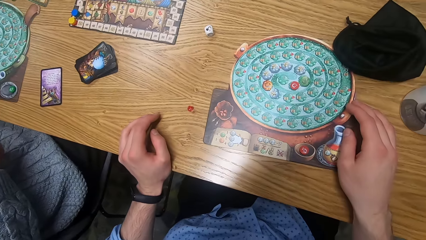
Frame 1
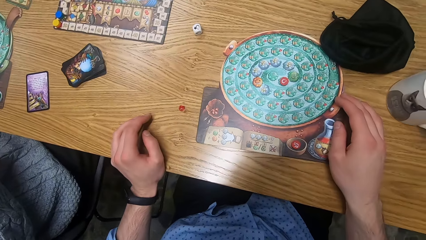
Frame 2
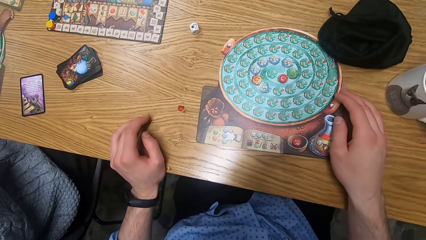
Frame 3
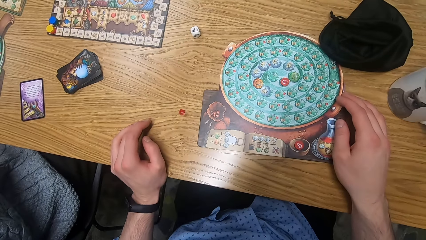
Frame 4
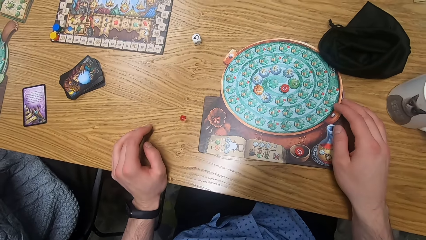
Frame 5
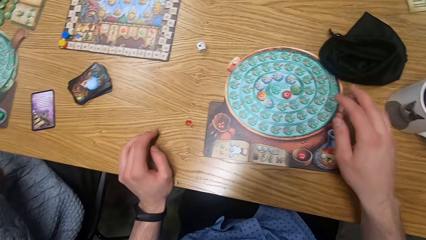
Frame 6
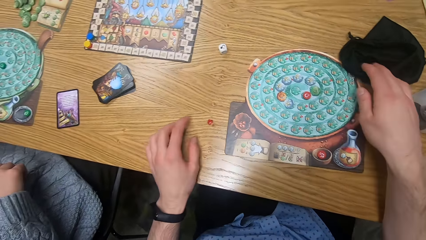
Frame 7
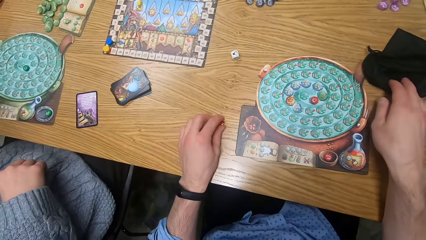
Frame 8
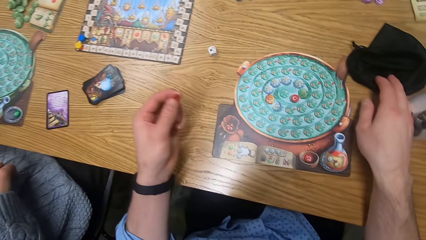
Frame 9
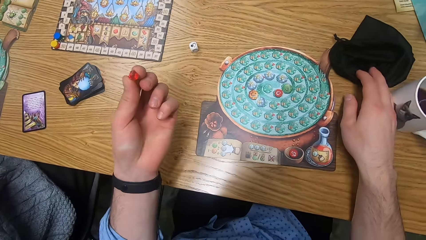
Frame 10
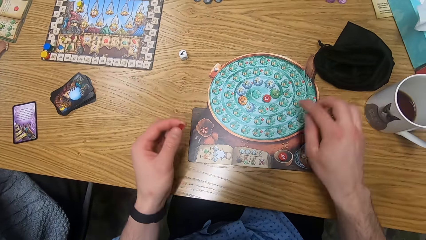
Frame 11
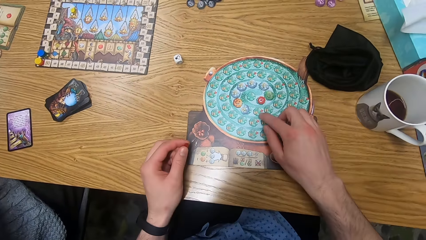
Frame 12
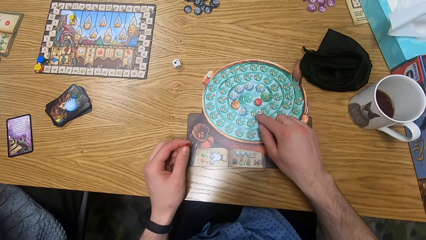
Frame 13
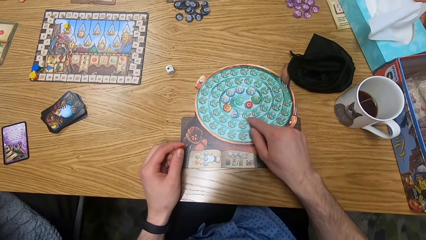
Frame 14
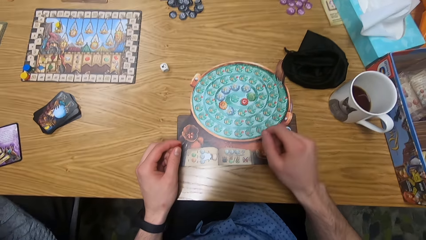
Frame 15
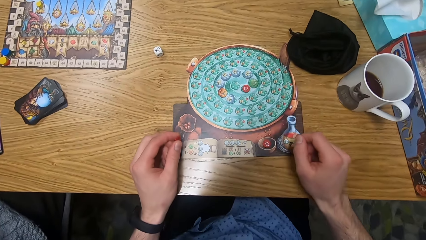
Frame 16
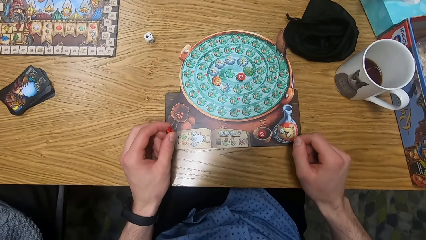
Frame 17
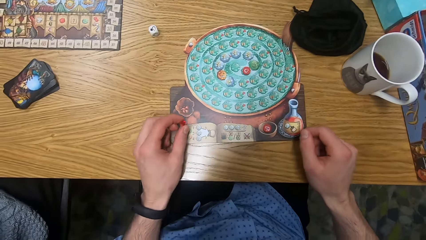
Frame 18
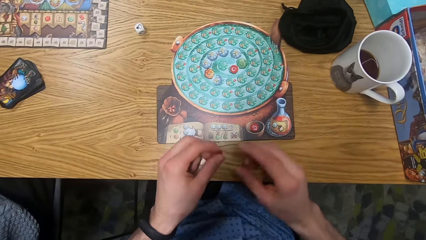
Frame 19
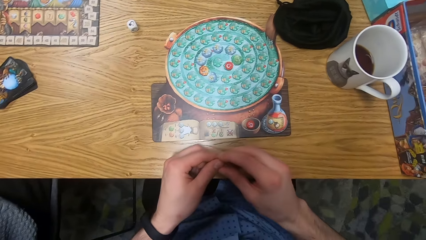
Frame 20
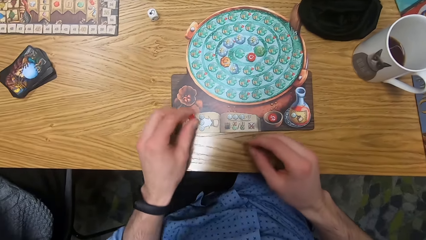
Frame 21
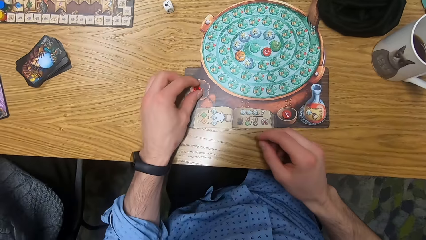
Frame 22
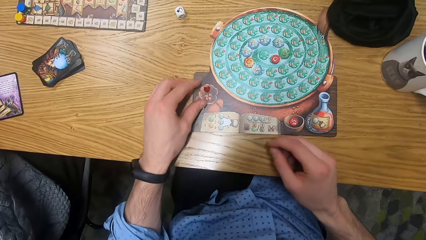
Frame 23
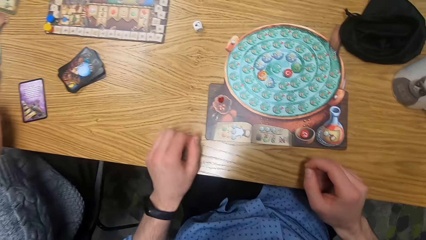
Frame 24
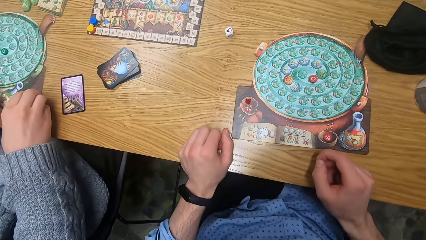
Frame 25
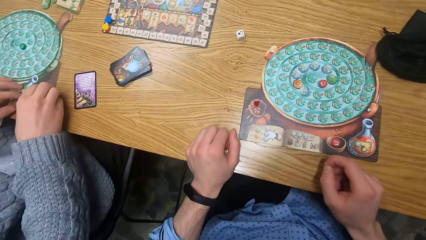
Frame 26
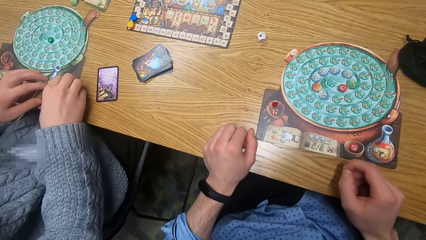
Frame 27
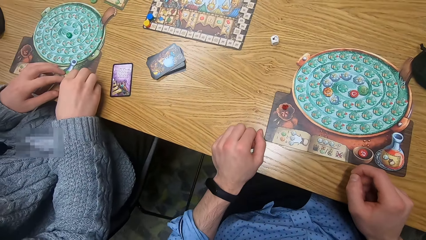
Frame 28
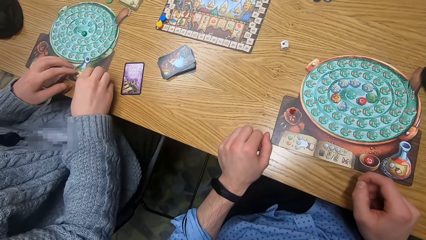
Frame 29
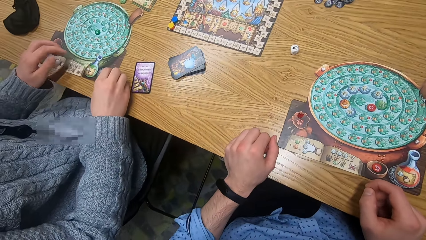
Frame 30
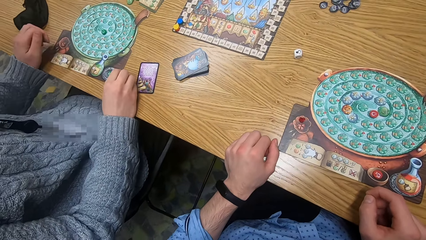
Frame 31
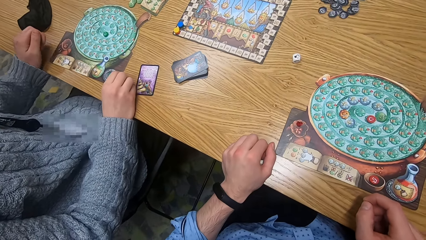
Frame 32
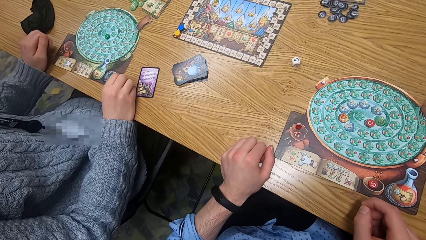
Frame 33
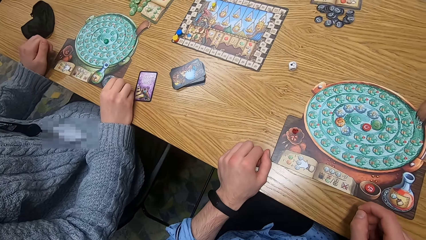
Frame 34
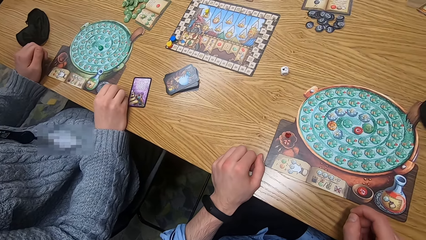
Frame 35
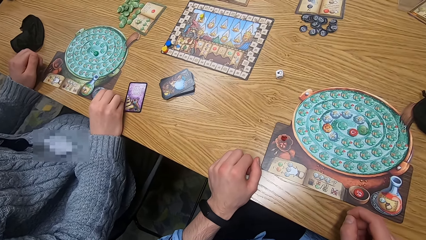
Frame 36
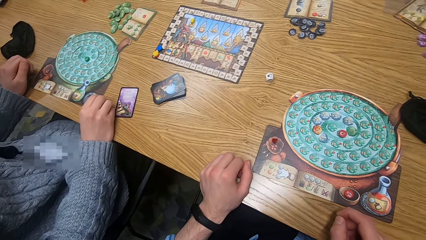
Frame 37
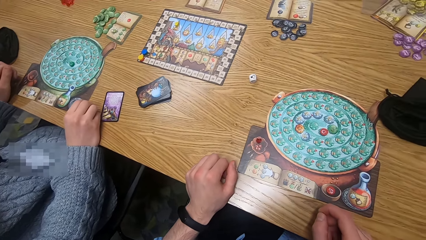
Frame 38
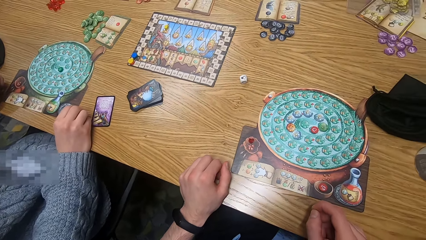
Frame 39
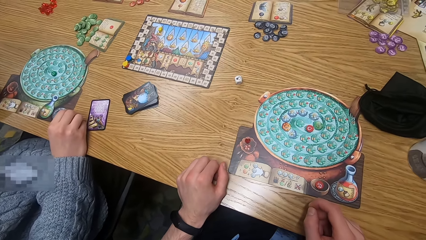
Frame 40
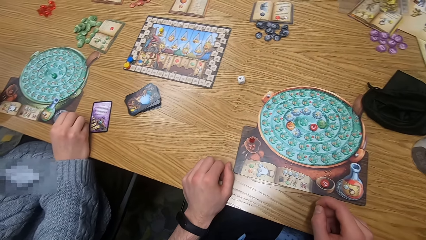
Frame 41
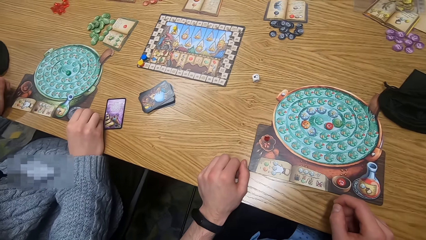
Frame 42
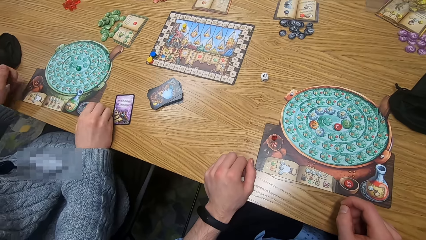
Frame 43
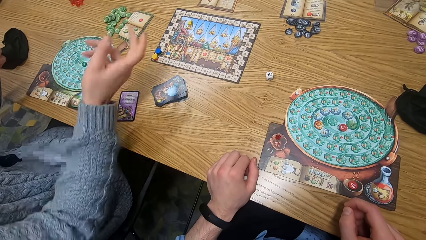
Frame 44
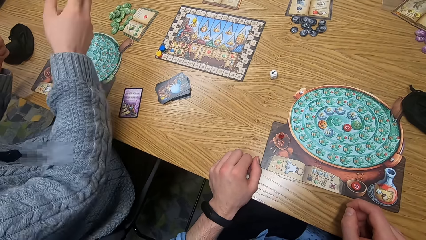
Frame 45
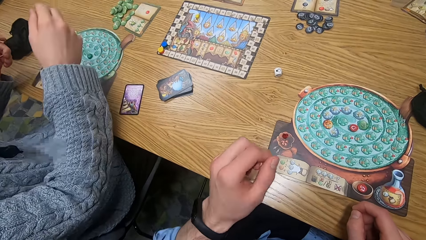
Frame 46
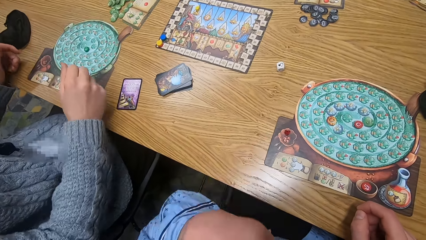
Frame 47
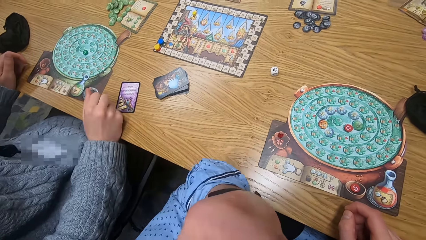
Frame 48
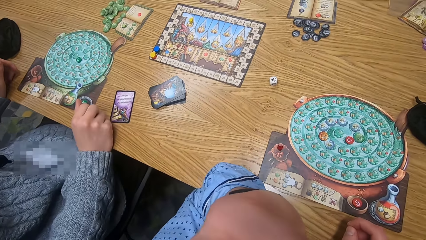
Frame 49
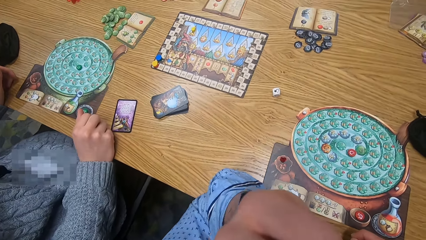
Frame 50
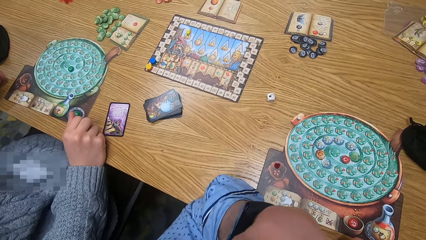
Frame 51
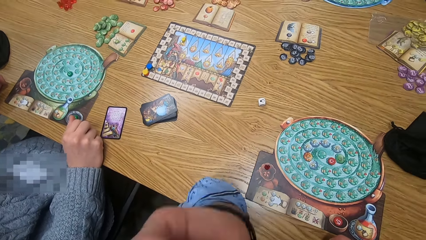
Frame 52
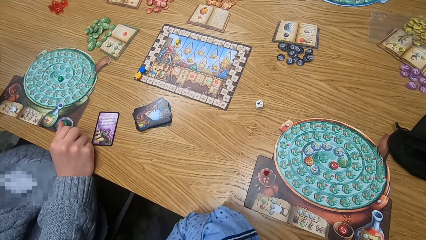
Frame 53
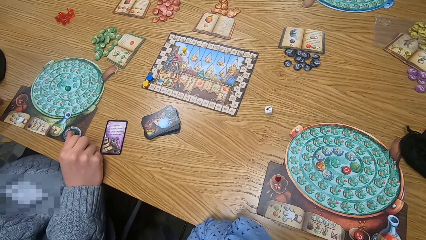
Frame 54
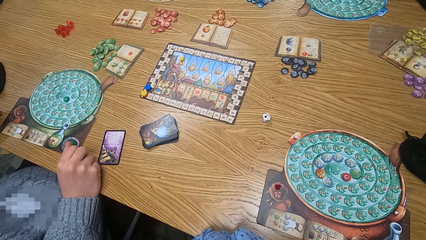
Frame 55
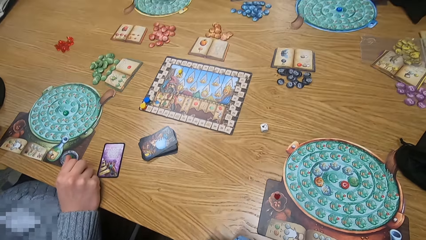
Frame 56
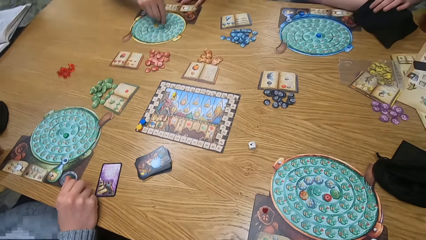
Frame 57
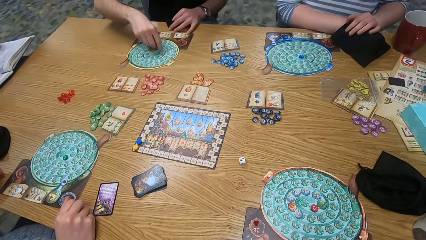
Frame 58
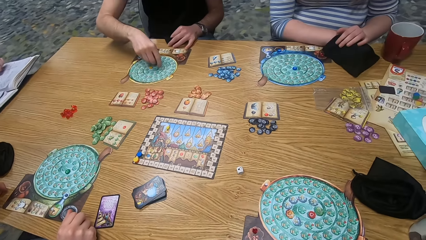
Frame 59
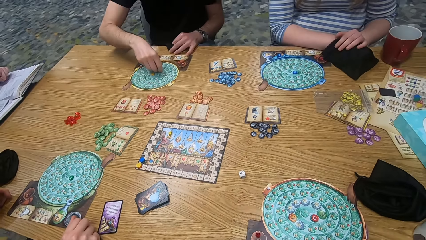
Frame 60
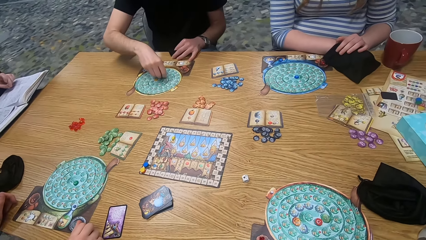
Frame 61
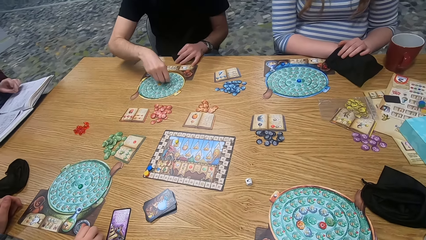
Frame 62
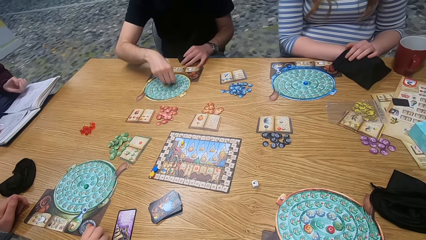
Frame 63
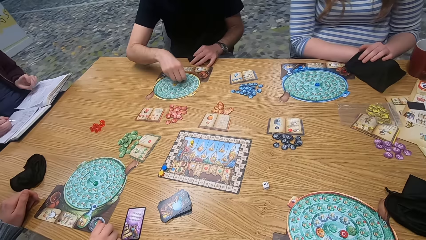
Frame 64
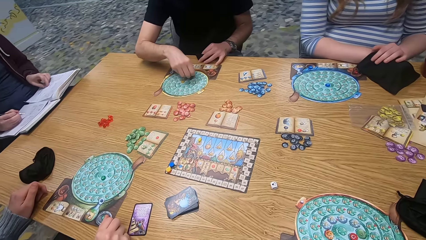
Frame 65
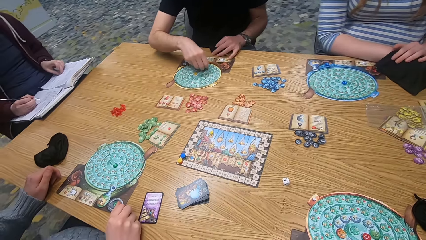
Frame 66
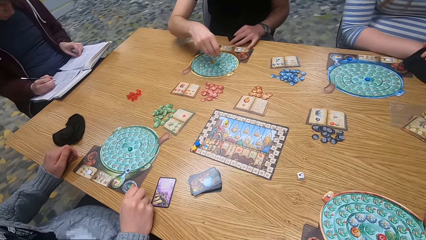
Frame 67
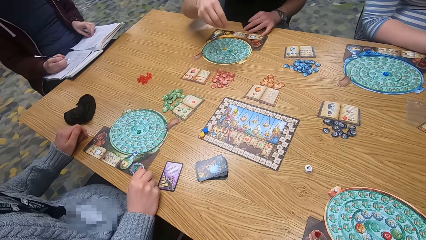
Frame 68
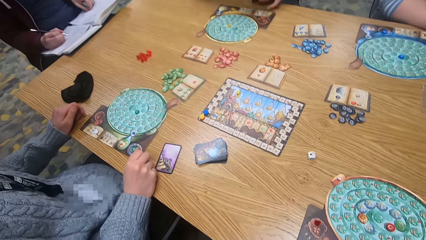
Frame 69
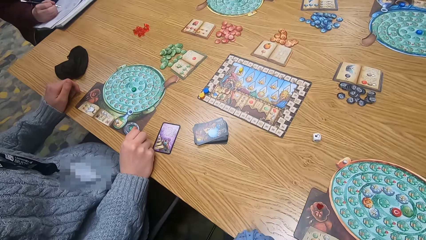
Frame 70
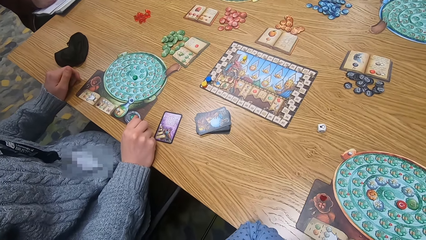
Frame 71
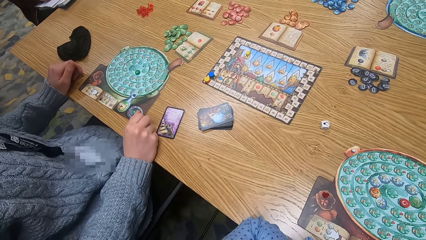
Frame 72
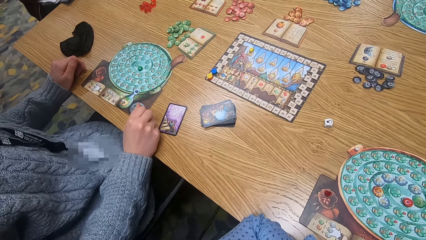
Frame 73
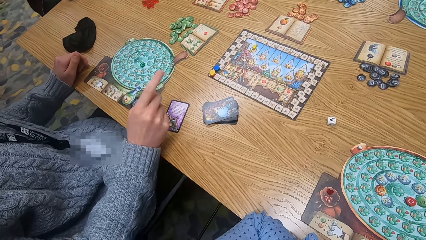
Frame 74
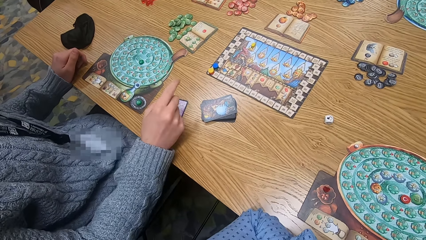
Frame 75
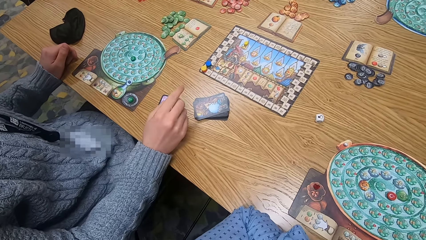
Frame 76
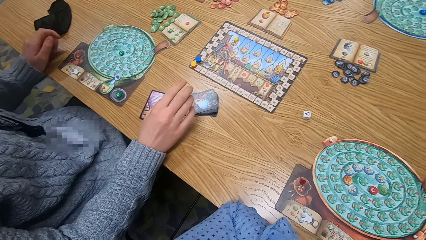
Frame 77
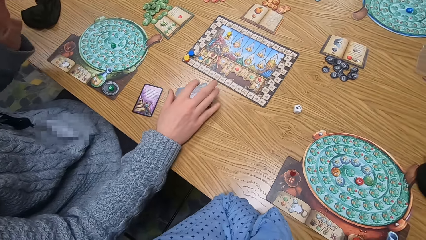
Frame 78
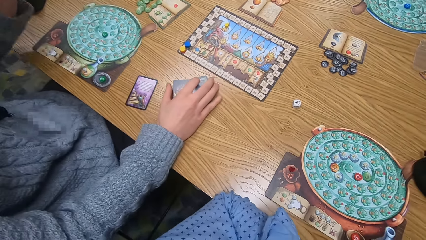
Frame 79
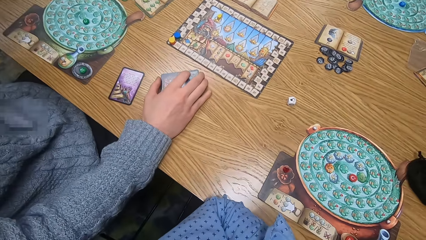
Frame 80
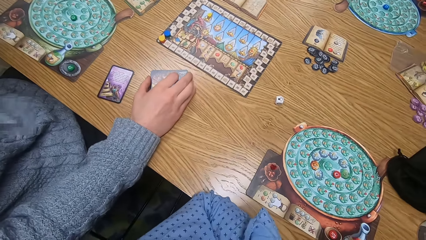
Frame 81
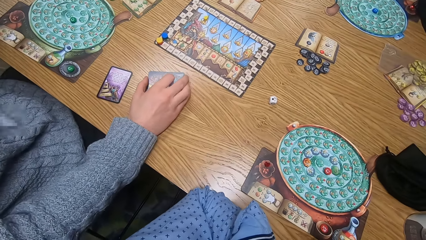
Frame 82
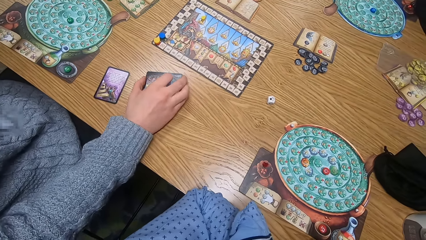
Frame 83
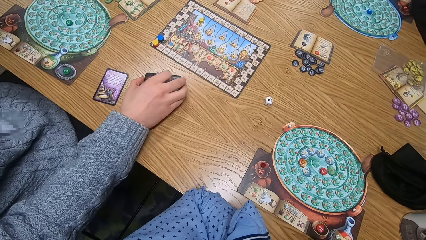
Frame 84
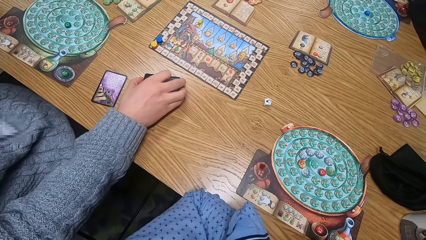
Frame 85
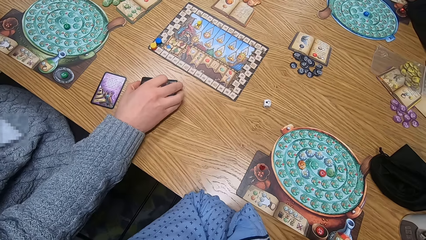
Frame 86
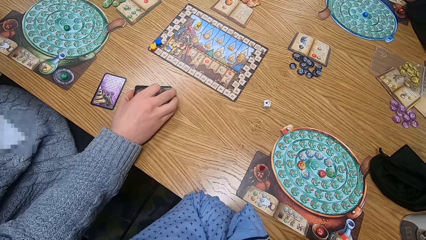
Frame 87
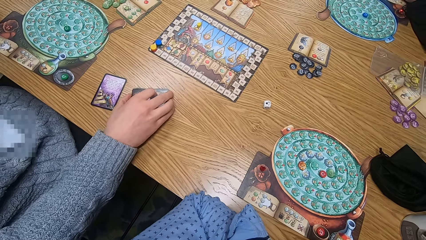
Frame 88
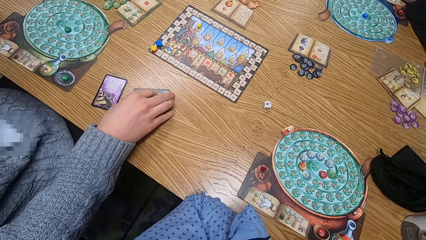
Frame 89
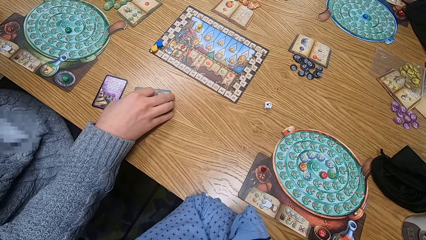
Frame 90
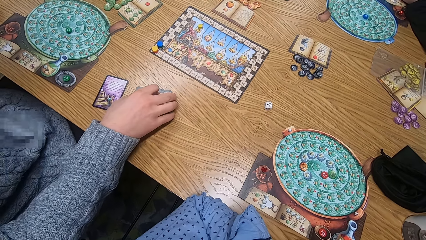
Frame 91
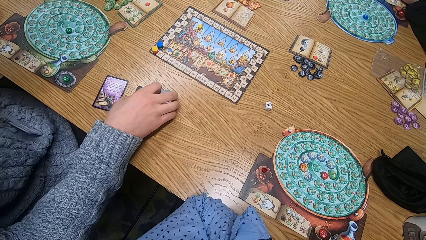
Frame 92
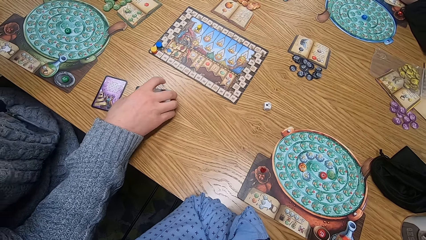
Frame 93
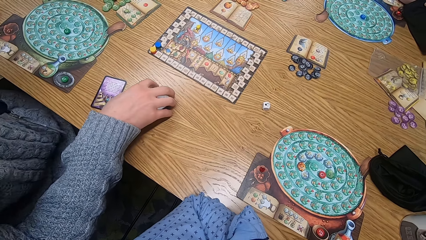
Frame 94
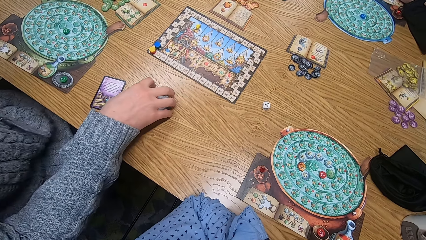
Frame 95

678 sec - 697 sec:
The camera wearer moves the bag on the table with his right hand. He touches the bag from the table. He picks the ruby from the table with his left hand. He touches the player board on the table with his right hand. He drops the ruby on the player board on the table with his left hand. The man touches the player board on the table with both hands. The woman touches the player board on the table with her right hand. Another man holds a pen in his right hand on a book on the table. The first man picks a stack of fortune teller cards from the table with his right hand.
